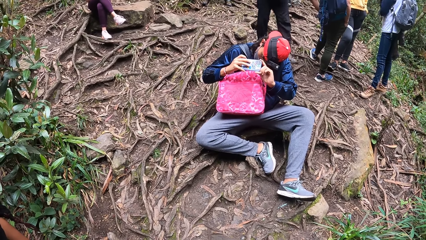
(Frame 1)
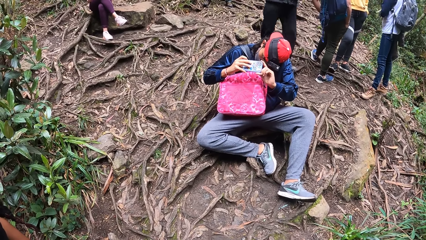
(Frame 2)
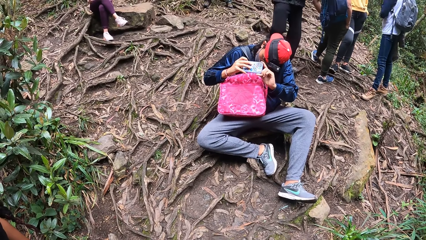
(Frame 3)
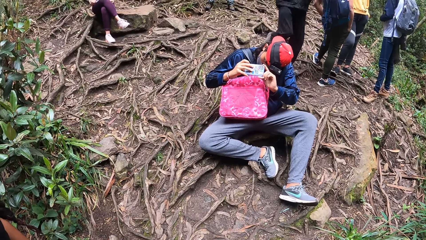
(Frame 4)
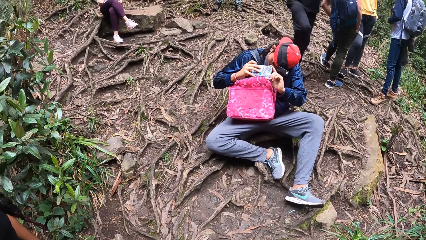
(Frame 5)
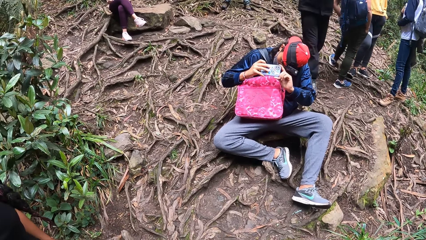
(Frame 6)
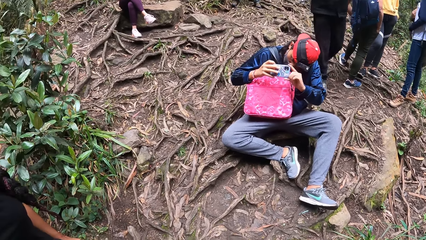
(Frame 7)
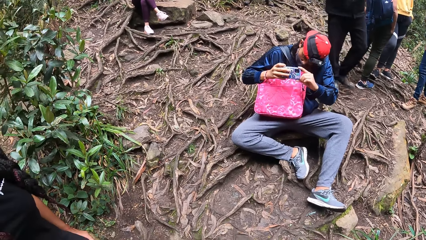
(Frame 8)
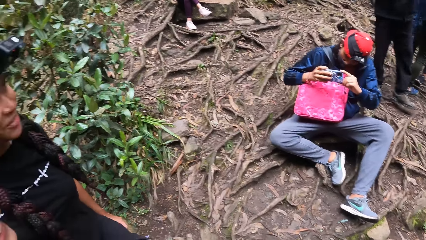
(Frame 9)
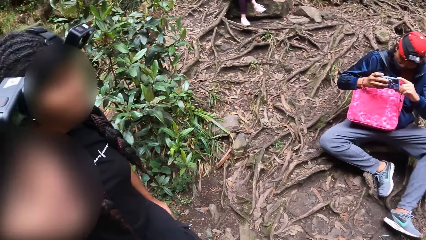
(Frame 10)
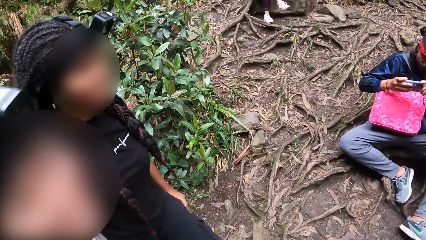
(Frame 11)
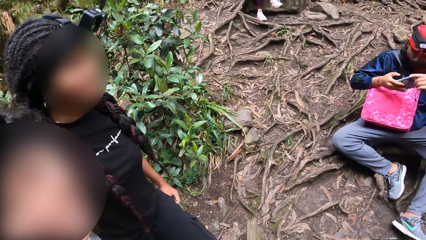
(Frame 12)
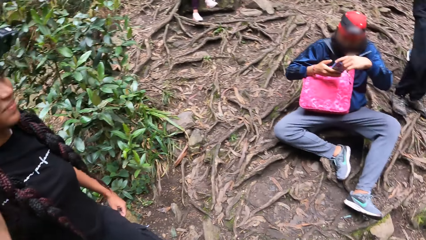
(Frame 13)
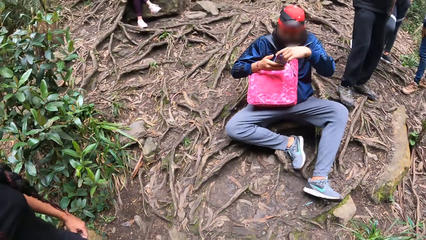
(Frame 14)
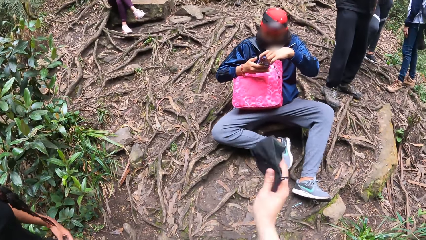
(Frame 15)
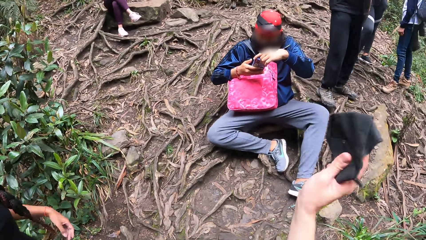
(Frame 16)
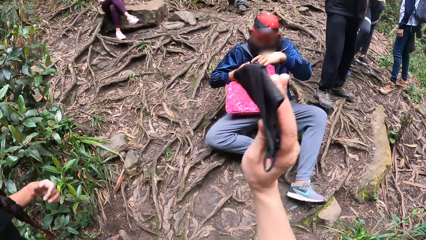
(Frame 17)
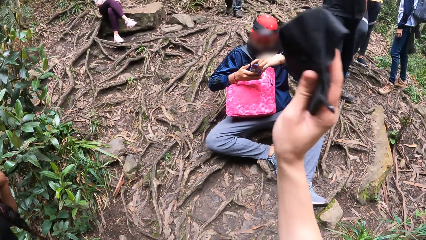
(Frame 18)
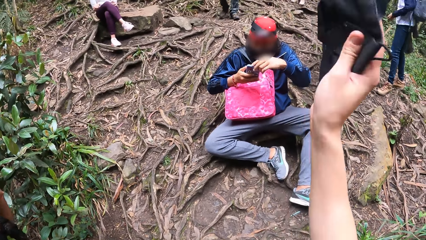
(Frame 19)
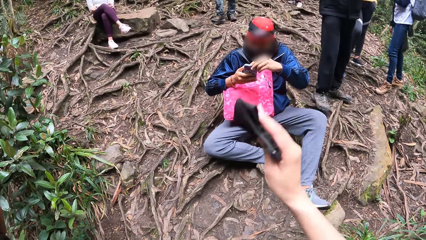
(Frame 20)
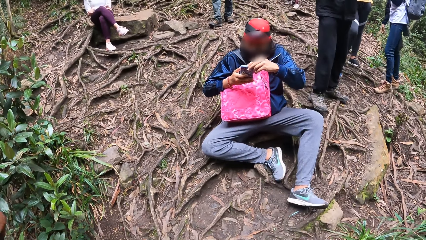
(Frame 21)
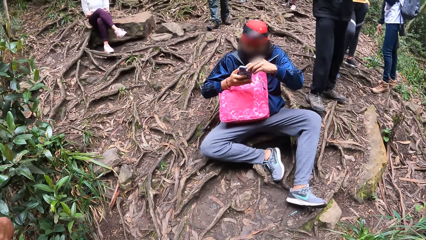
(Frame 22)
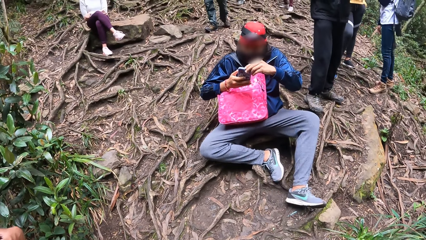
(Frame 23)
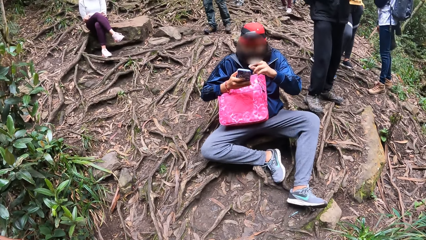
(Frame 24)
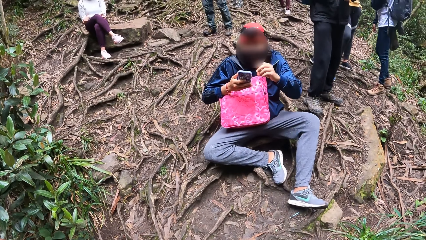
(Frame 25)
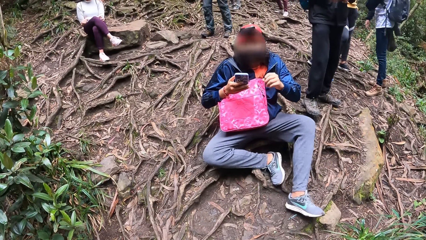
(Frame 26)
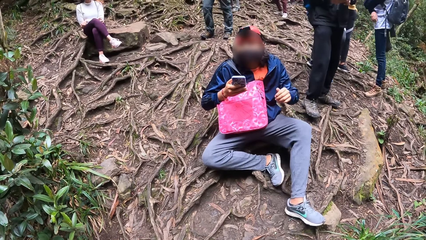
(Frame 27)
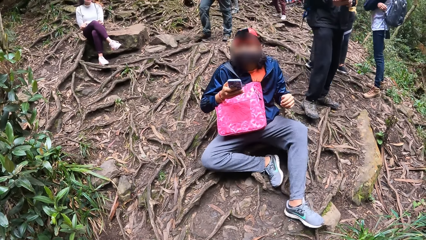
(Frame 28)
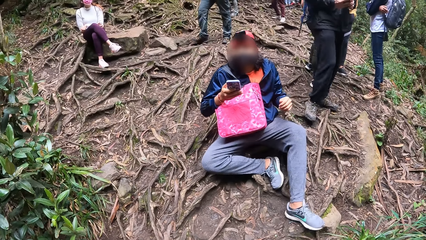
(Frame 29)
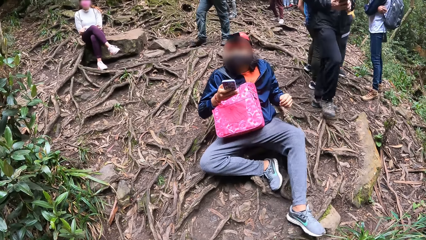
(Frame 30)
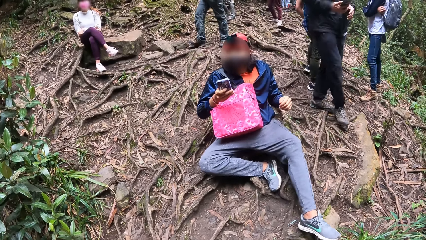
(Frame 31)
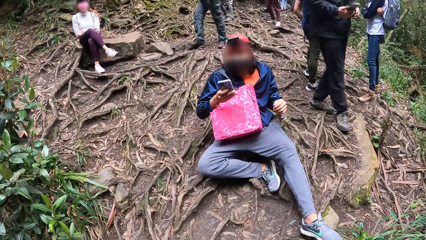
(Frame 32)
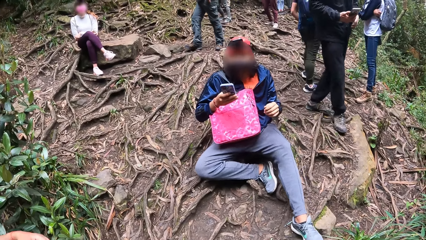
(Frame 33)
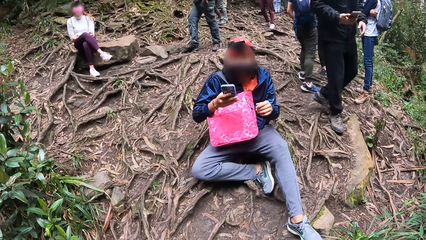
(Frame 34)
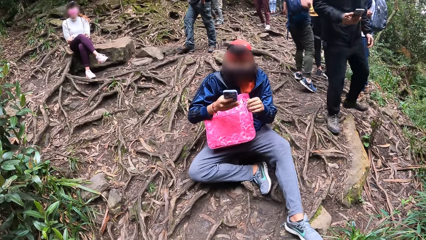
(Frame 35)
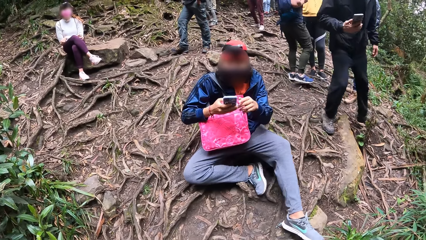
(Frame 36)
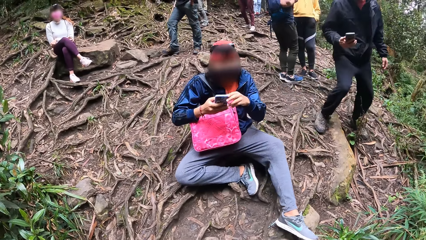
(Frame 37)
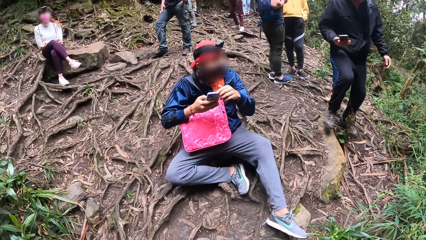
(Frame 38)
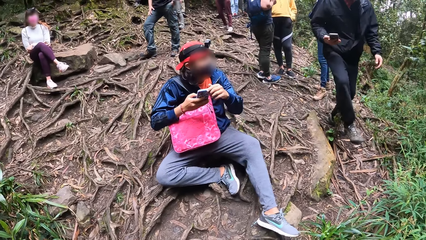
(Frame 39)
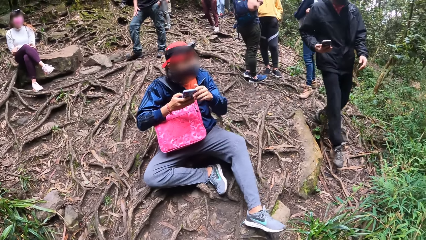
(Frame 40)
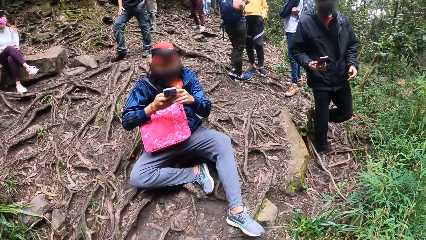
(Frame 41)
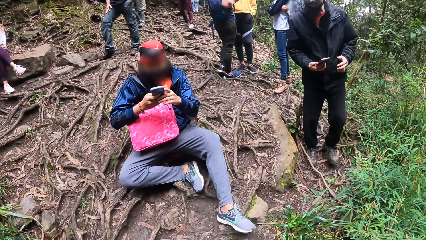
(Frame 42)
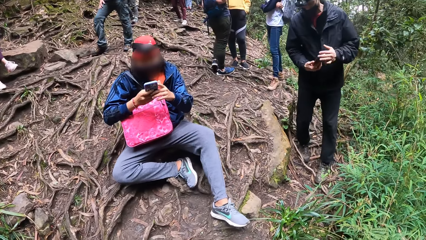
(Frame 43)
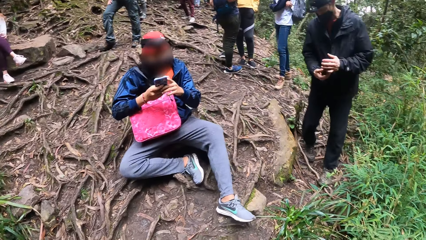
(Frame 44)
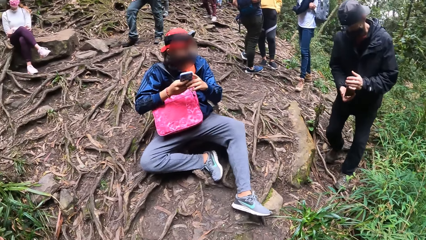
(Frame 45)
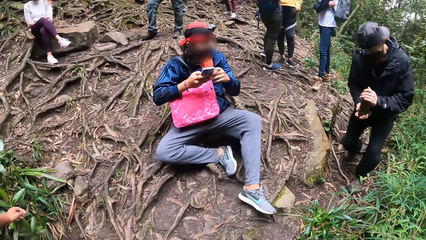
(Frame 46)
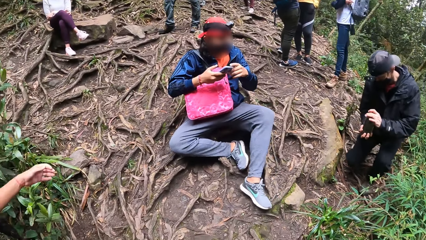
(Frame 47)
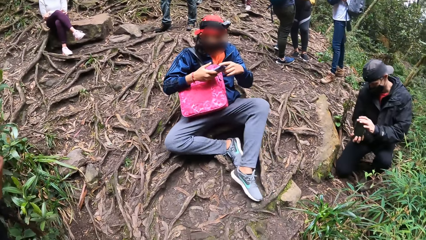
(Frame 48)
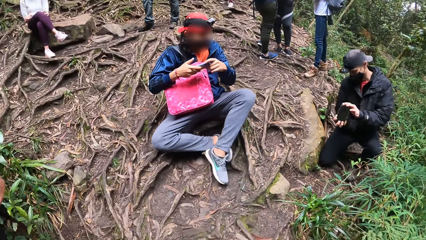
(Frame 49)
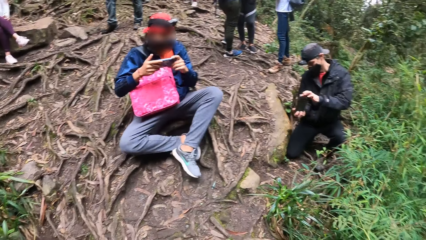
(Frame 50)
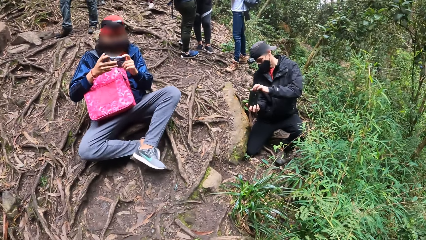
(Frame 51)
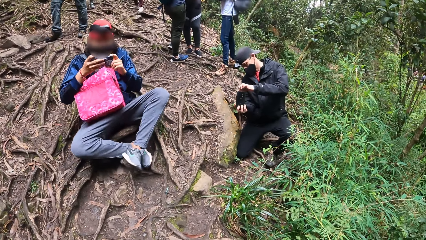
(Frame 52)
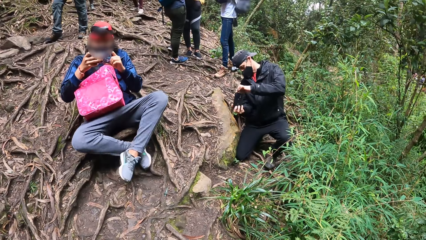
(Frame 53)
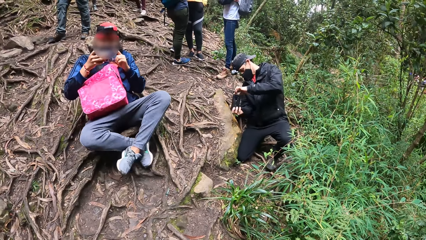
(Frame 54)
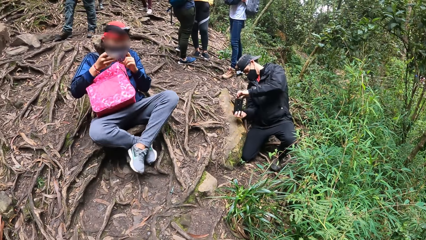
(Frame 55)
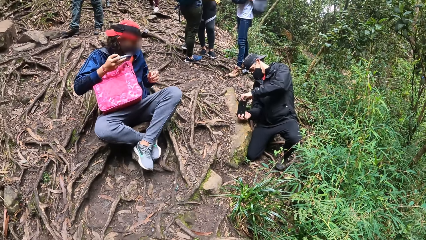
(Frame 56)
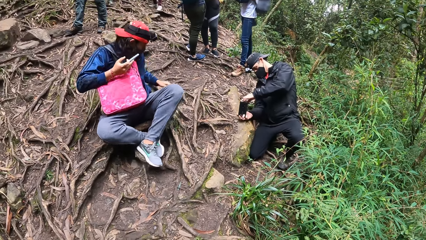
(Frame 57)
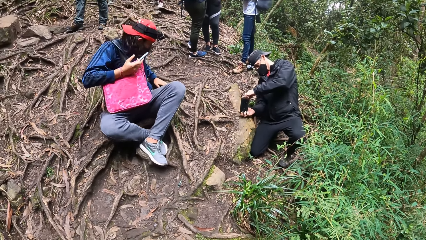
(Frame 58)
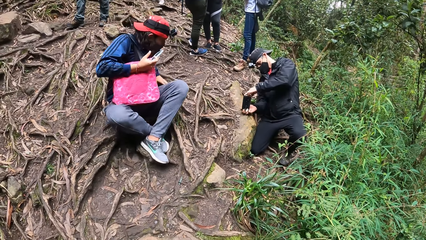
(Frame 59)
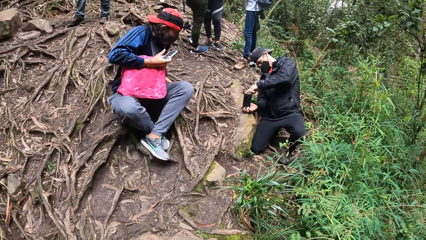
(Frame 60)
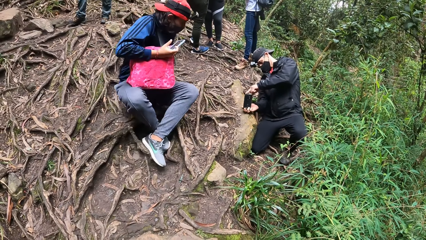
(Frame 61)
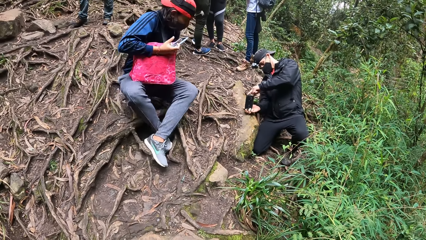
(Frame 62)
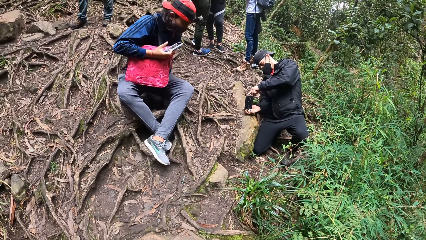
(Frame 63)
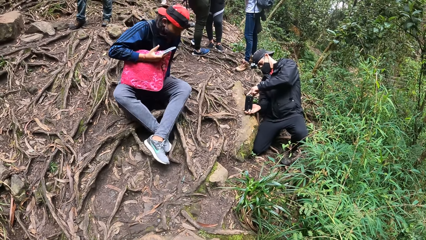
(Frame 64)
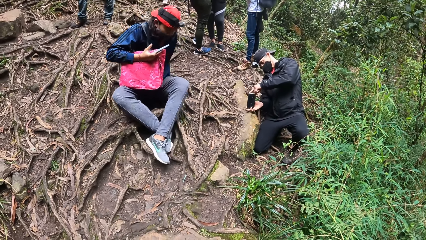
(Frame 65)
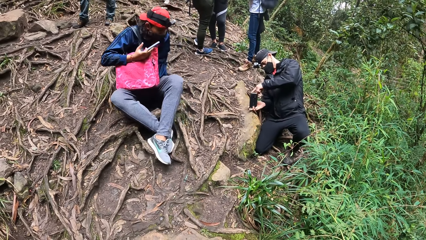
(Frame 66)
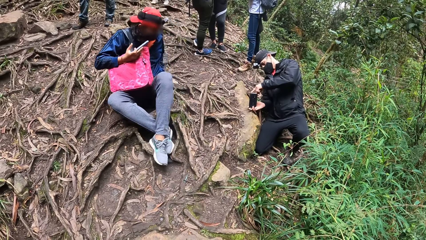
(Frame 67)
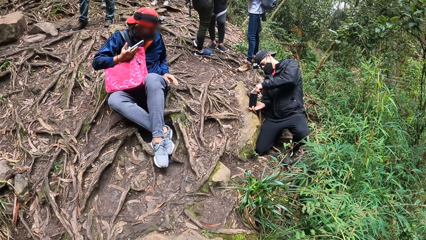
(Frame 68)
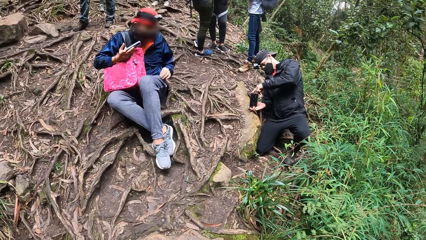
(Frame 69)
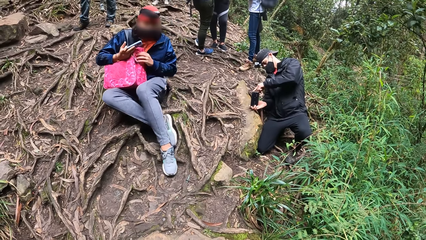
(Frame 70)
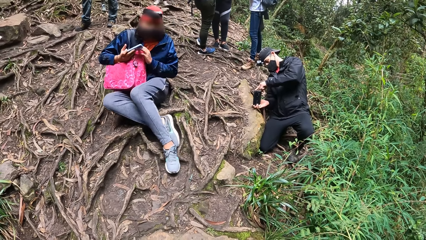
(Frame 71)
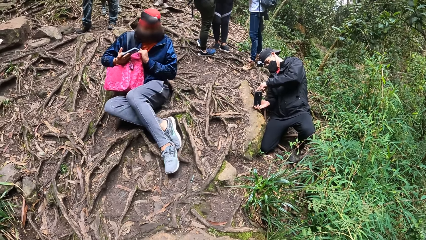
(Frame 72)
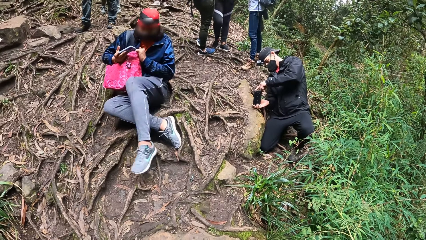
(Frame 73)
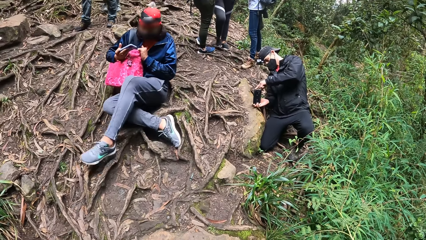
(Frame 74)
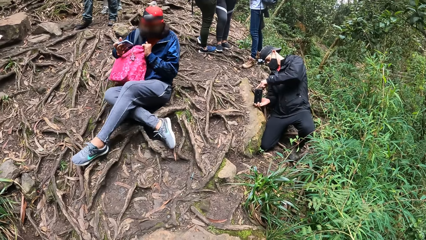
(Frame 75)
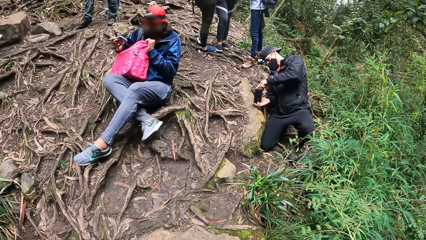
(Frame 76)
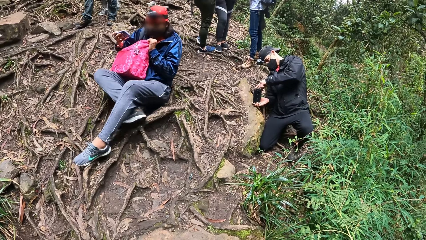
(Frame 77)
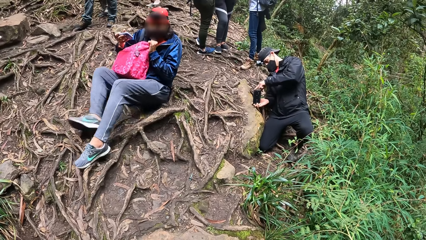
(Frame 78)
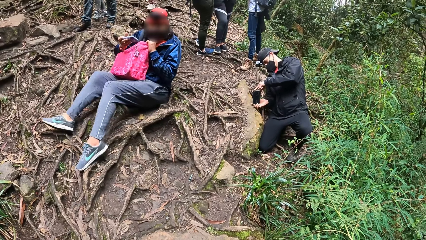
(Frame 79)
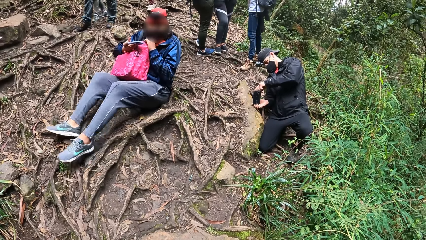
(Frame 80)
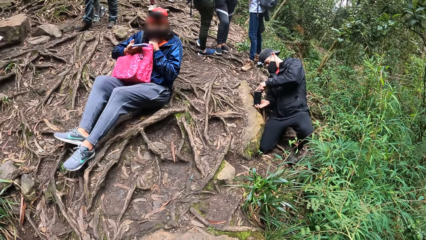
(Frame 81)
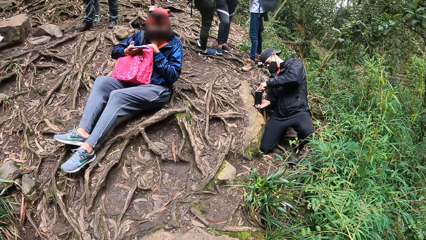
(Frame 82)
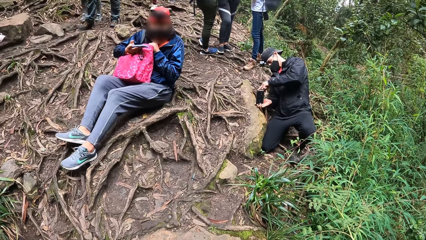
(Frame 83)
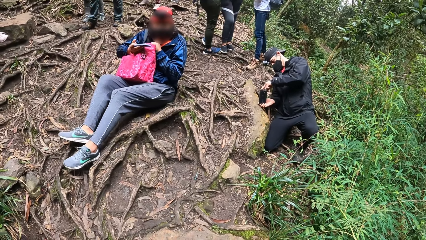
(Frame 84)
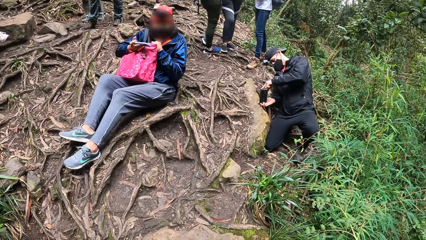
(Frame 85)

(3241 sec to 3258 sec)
A man turns the phone. A man walks towards another man. The camera wearer waves the mask in his right hand. A lady holds her braids with the left hand. The man holds a phone in his right hand. The man bends down with the phone in his hands. The lady moves the left hand. The man snaps the camera wearer, a woman and another woman with the phone in his hands. A man moves on the ground. A person adjusts legs.
